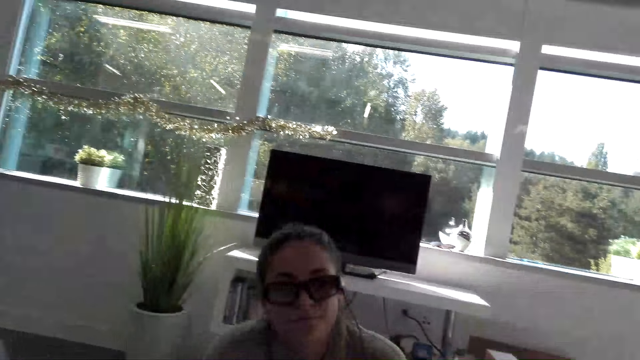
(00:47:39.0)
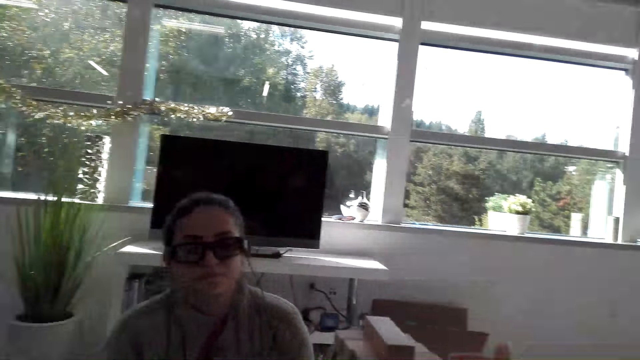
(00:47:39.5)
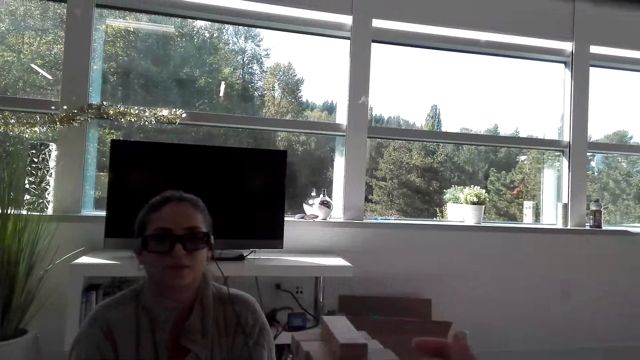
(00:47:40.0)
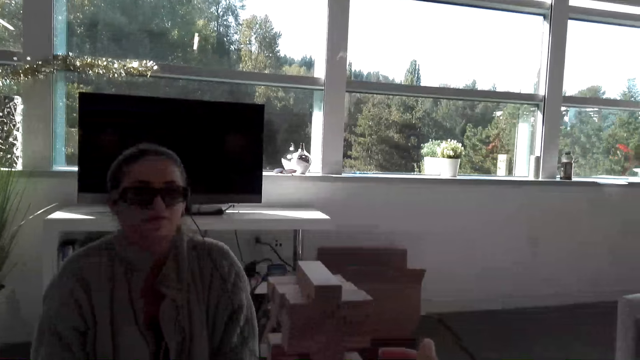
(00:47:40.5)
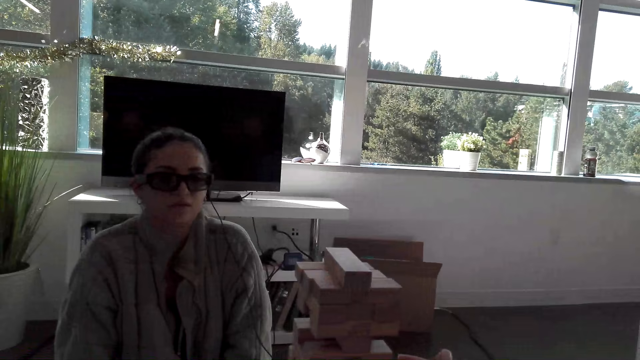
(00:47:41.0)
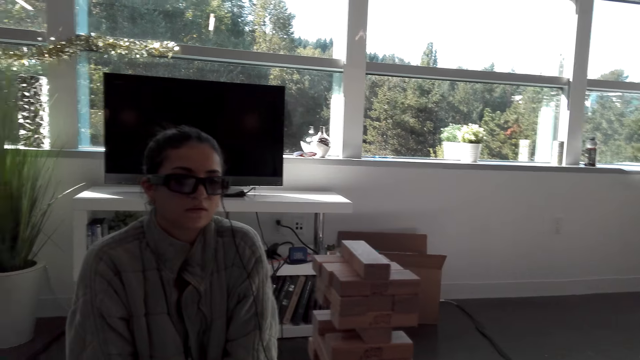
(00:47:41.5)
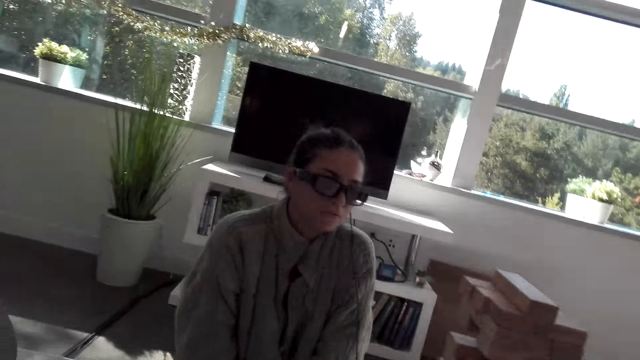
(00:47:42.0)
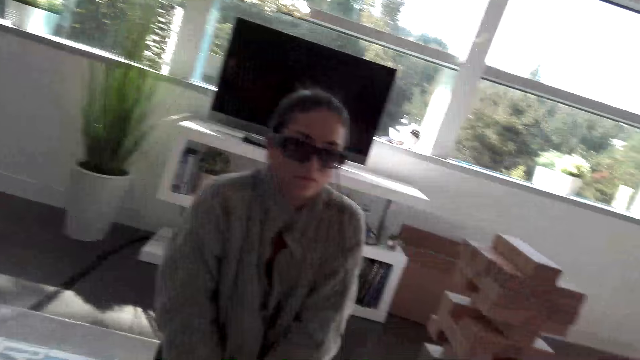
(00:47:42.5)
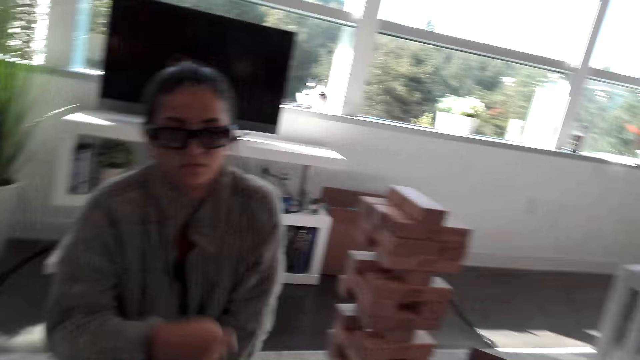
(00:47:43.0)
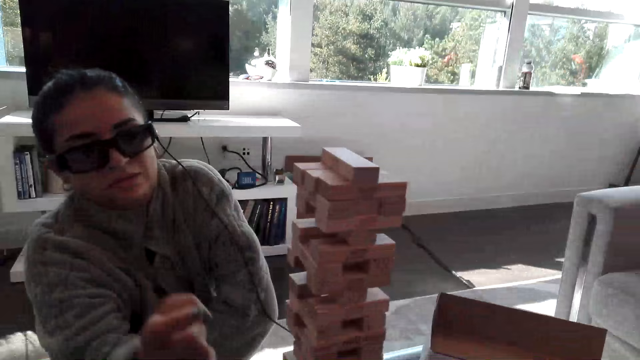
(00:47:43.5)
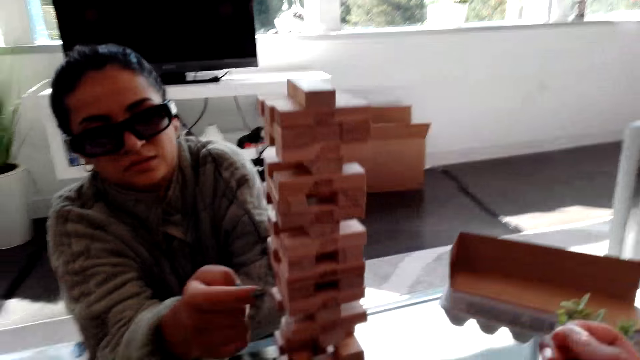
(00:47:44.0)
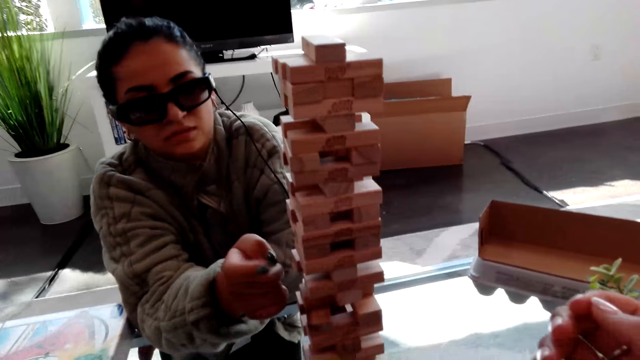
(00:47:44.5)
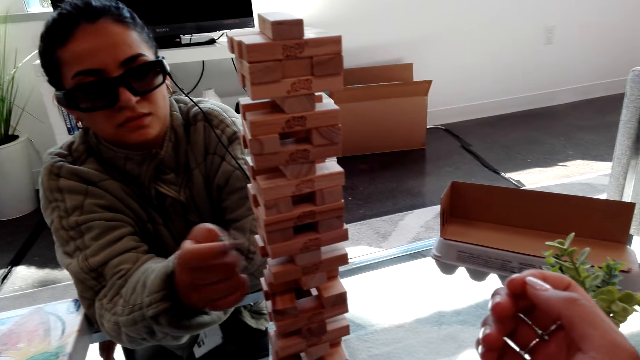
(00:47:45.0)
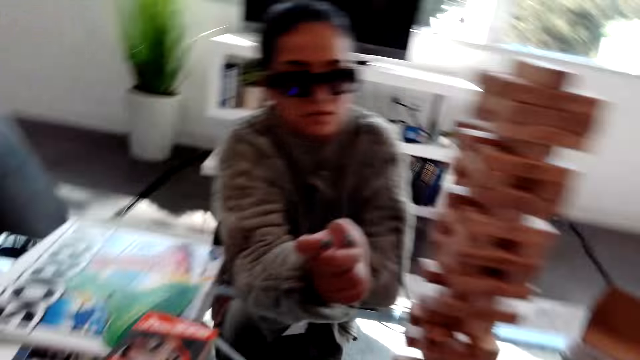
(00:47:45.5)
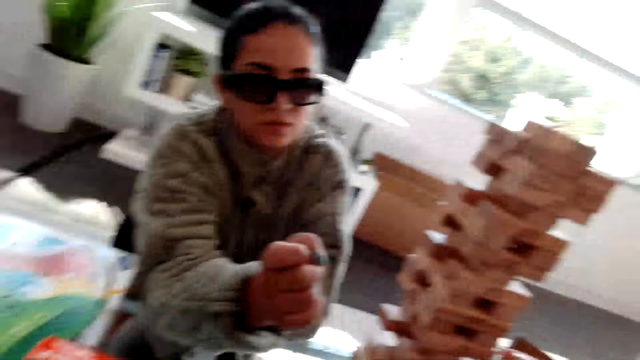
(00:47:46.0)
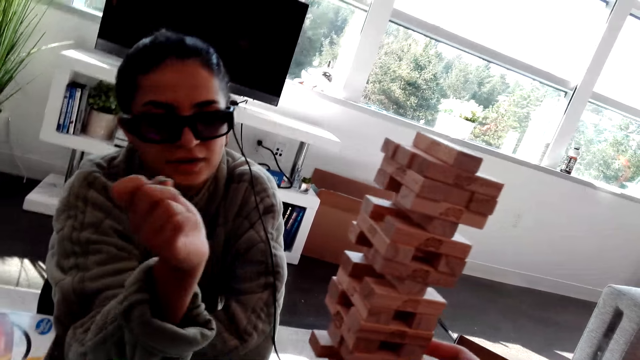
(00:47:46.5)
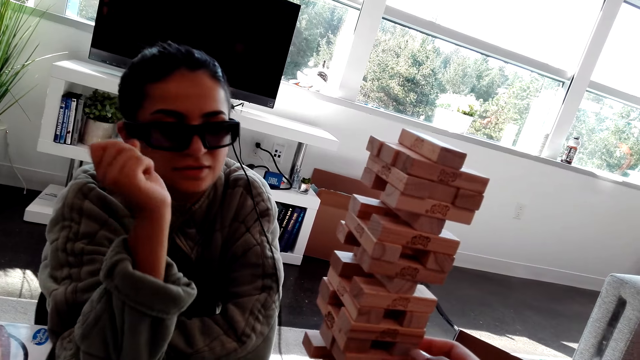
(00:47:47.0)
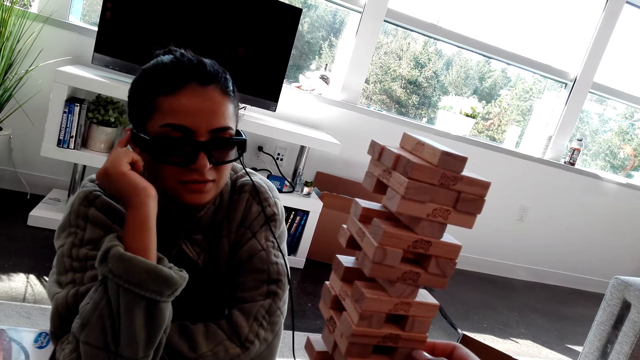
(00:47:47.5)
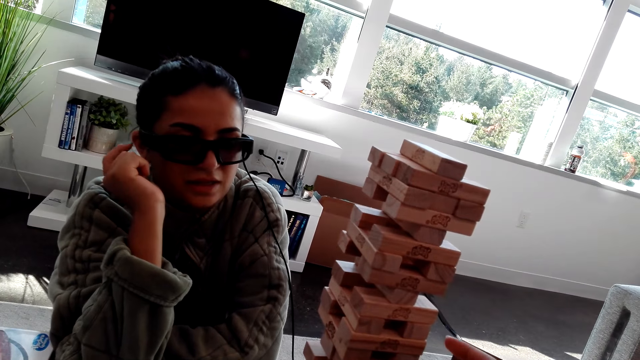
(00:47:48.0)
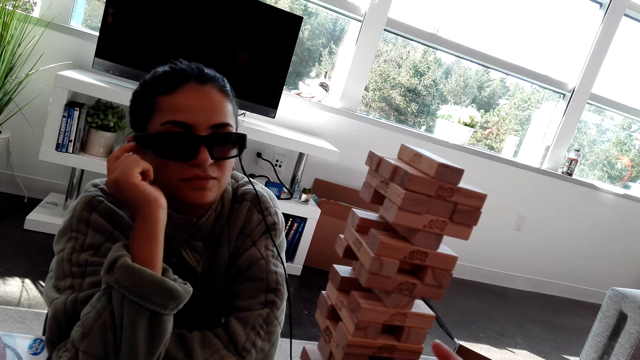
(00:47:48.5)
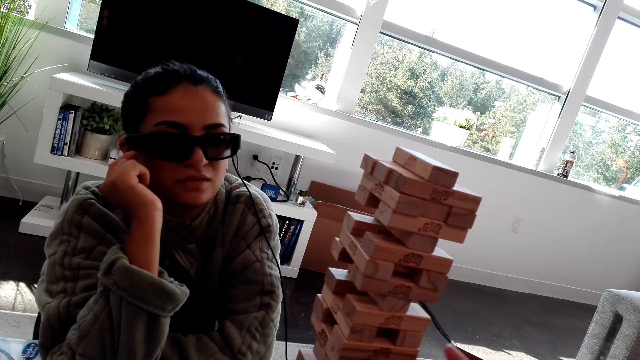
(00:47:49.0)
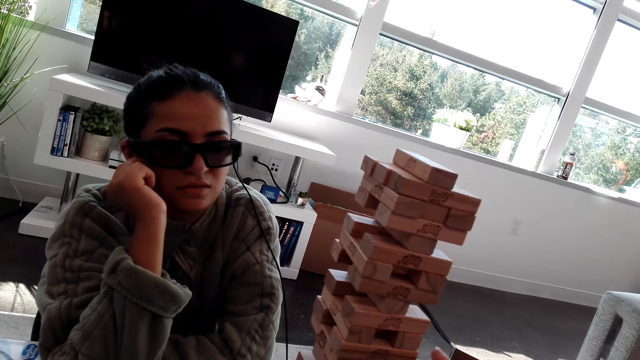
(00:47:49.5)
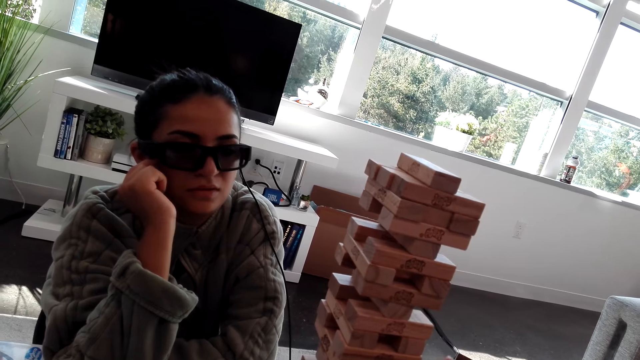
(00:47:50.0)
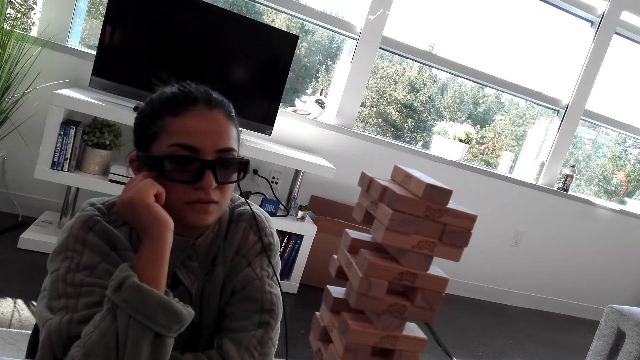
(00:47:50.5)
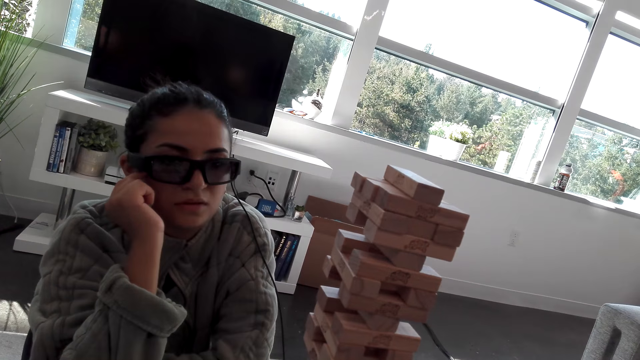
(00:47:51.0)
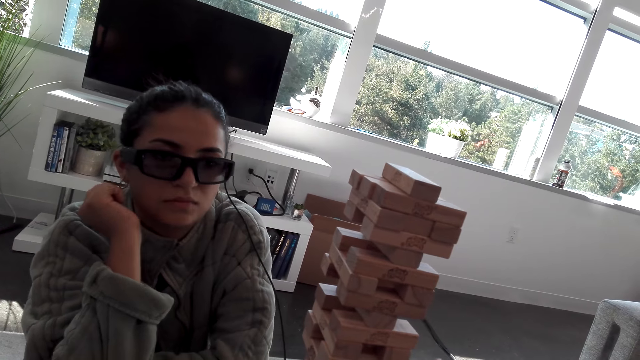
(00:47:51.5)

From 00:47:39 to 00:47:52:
A woman hits a wooden block with a finger. She touches her camera with a finger. The camera wearer taps the wooden block with fingers. They talk with the woman. They play the block tower game.

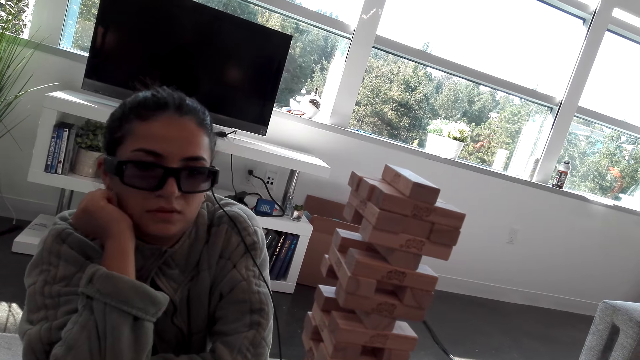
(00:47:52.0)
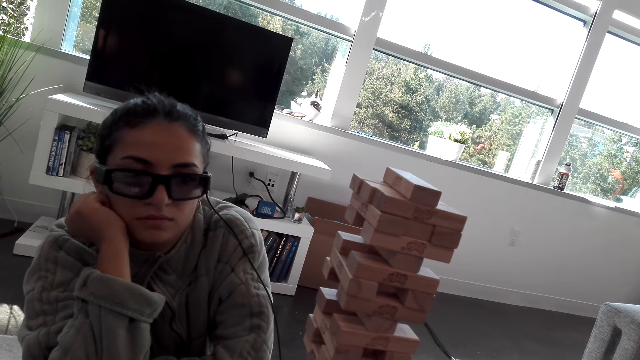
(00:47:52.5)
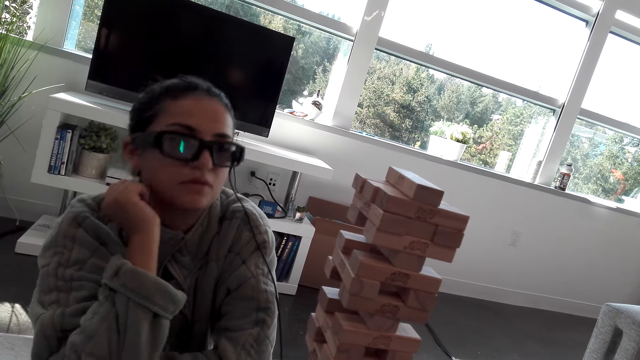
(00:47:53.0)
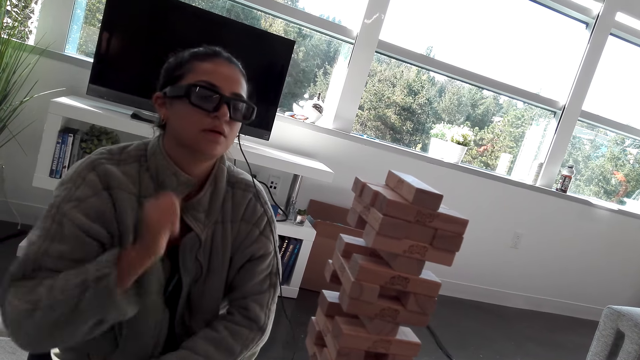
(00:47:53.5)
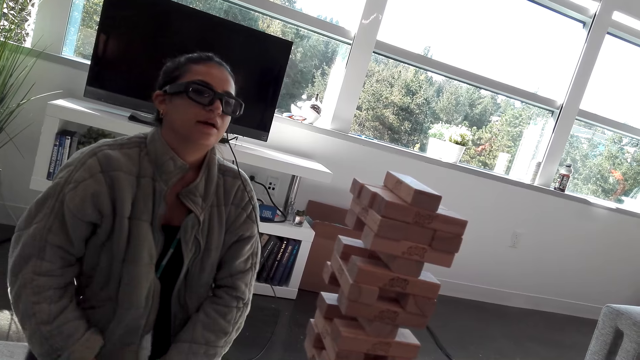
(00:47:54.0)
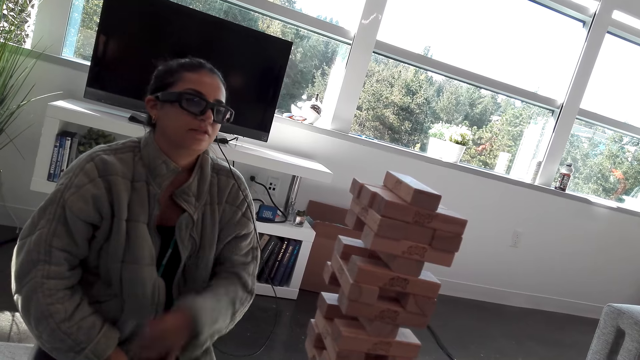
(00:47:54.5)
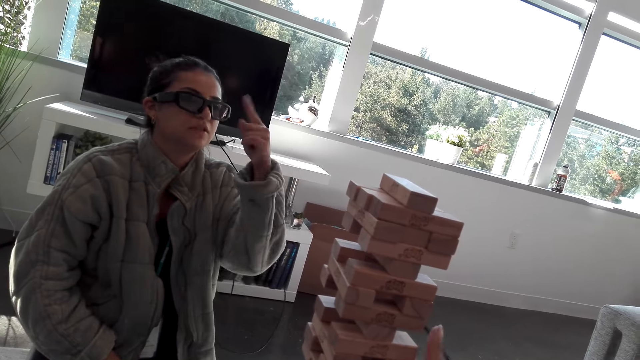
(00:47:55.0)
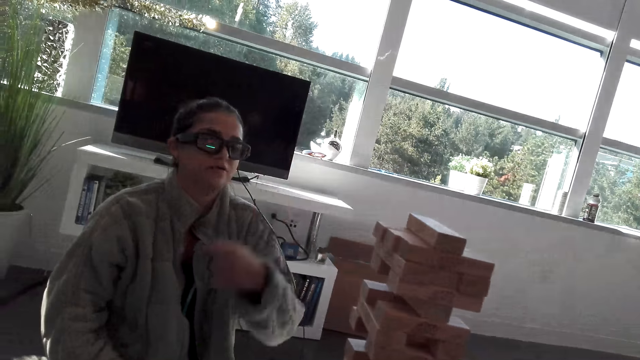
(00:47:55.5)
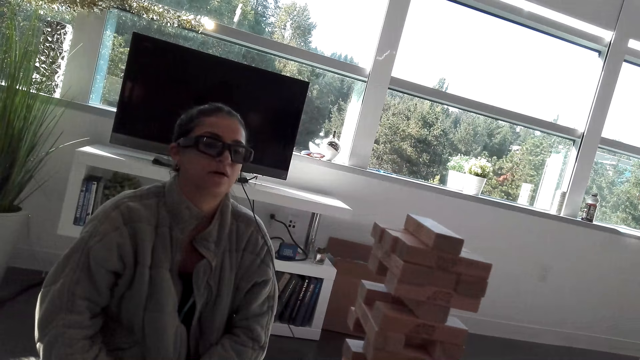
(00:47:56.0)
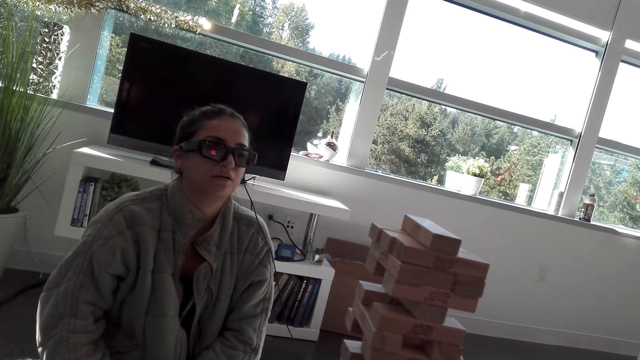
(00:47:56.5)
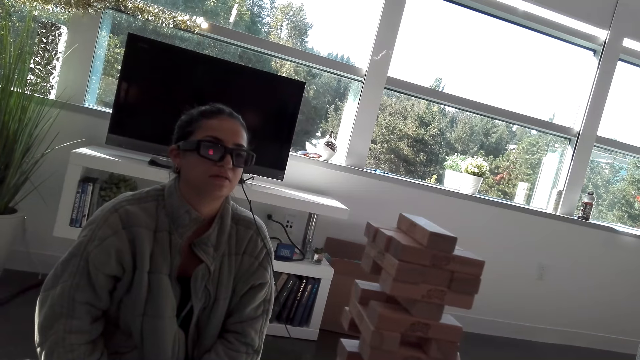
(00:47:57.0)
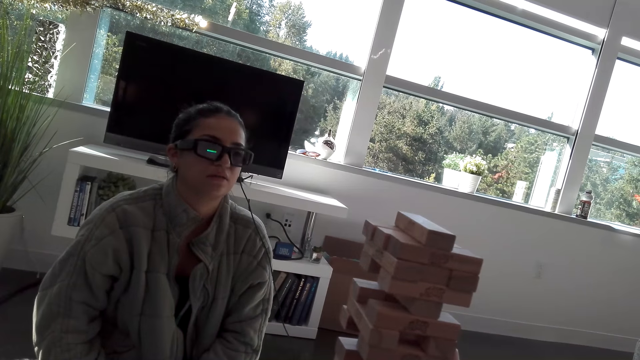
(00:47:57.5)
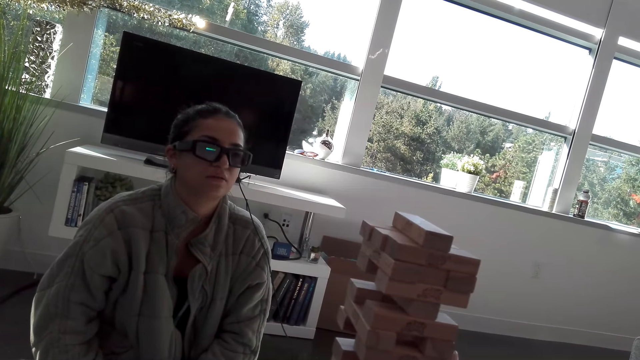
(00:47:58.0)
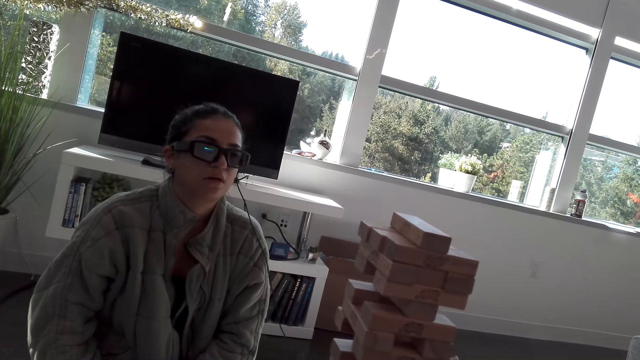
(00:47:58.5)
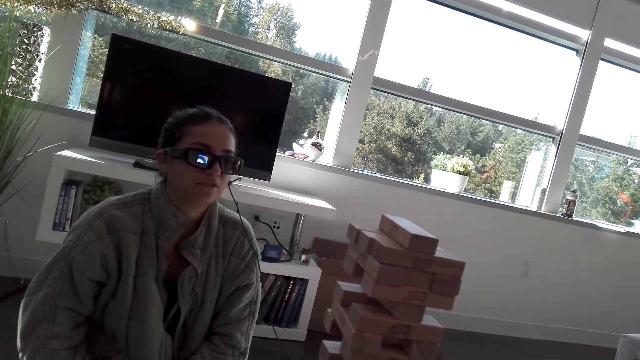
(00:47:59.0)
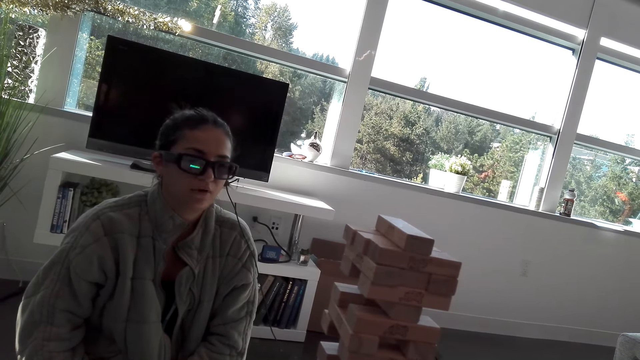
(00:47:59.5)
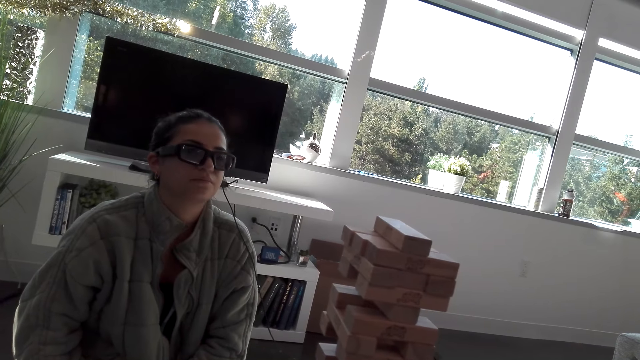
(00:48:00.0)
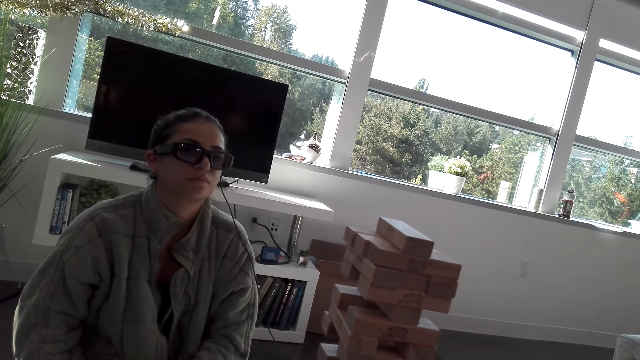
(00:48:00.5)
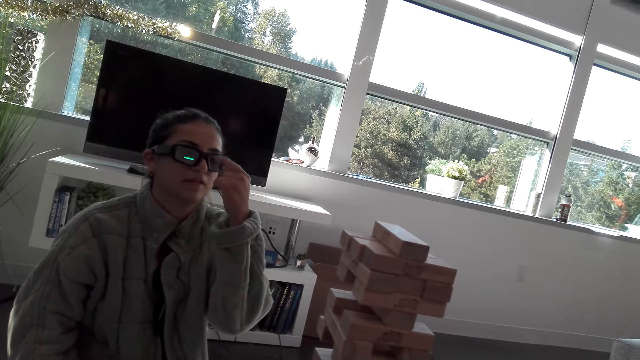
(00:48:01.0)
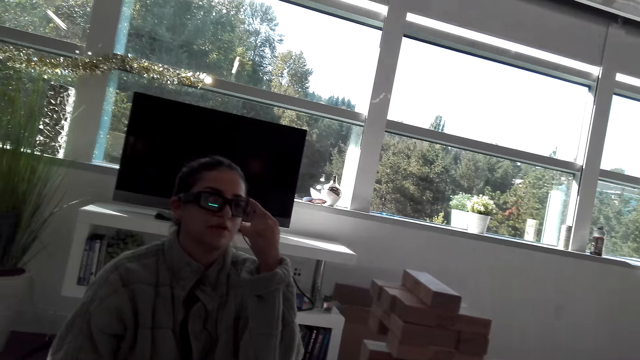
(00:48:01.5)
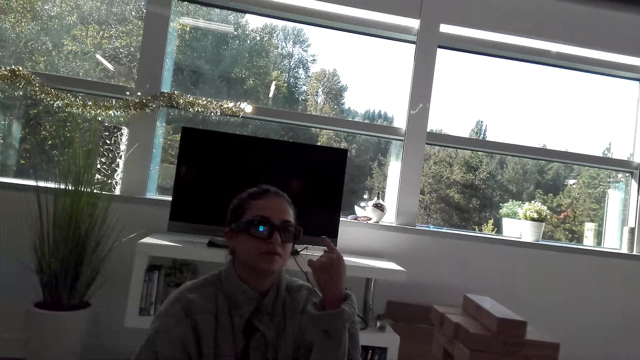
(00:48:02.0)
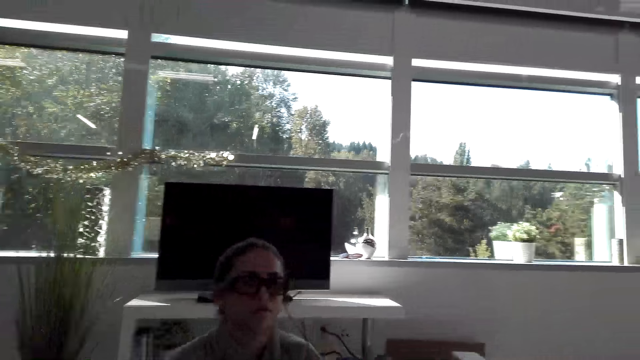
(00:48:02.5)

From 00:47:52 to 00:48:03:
A woman puts a hand on her chin. The woman talks with a man. The woman moves a hand. She moves a hand again.
